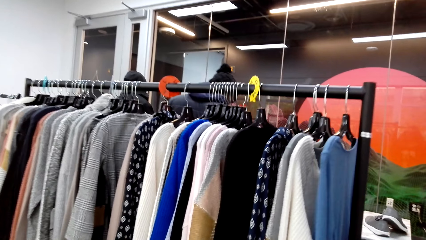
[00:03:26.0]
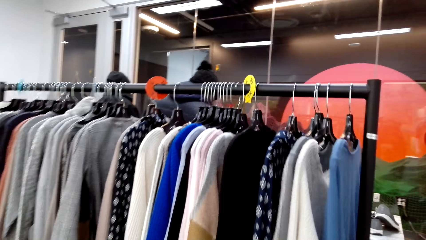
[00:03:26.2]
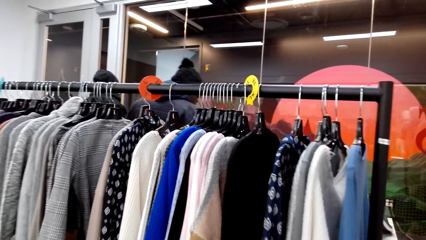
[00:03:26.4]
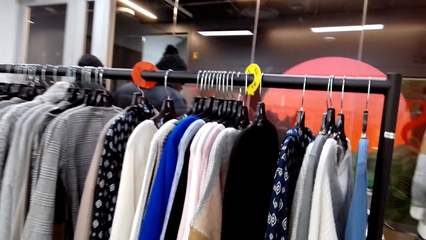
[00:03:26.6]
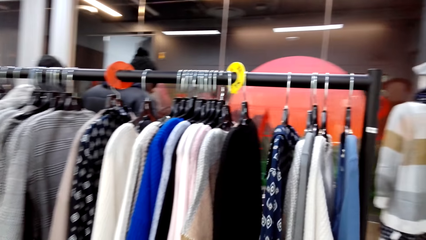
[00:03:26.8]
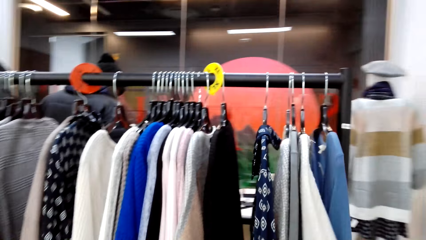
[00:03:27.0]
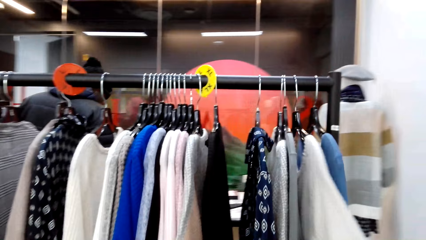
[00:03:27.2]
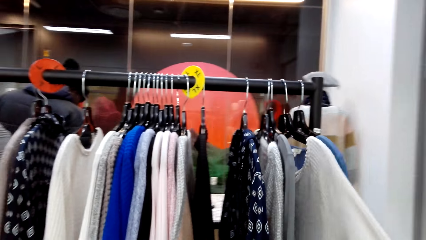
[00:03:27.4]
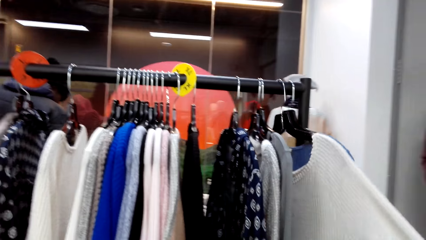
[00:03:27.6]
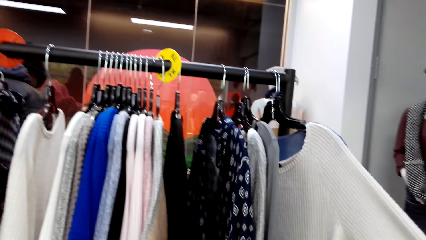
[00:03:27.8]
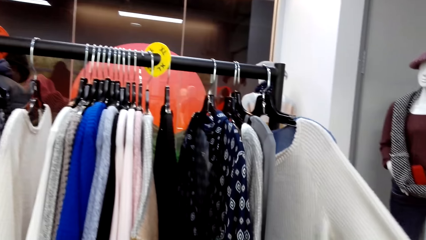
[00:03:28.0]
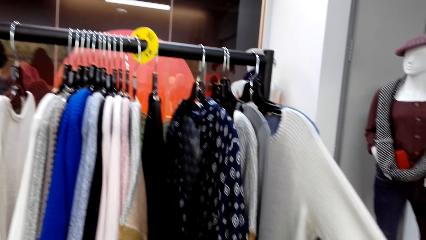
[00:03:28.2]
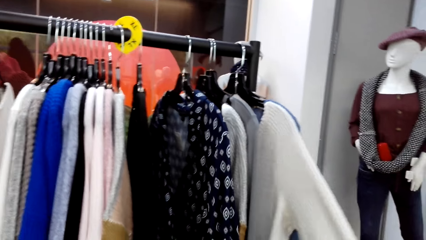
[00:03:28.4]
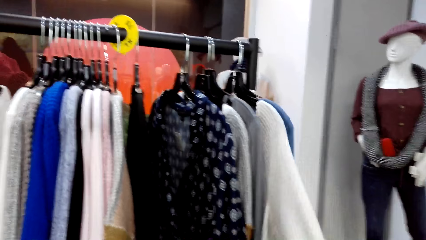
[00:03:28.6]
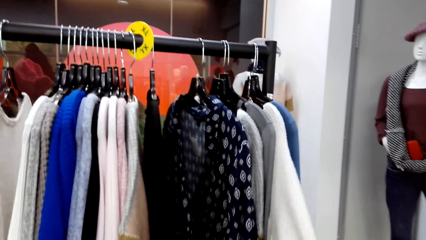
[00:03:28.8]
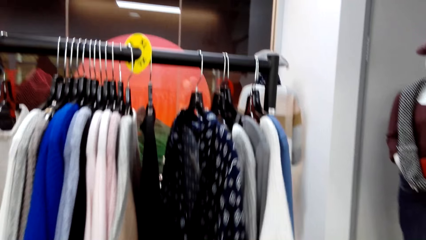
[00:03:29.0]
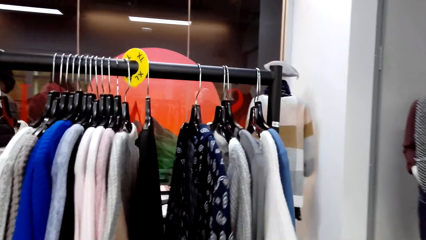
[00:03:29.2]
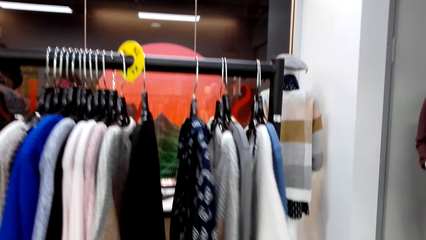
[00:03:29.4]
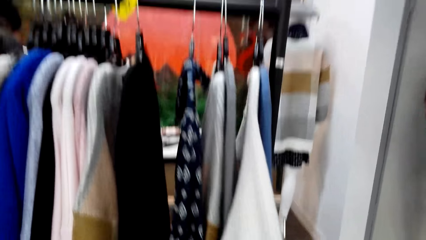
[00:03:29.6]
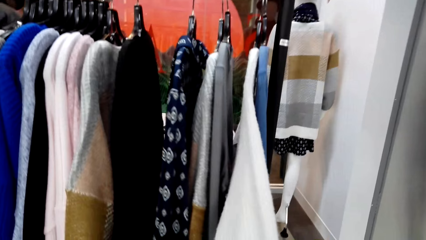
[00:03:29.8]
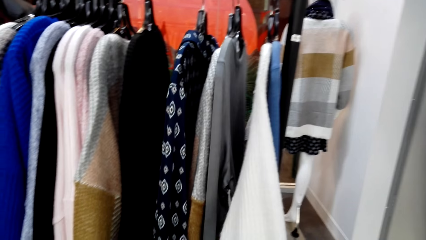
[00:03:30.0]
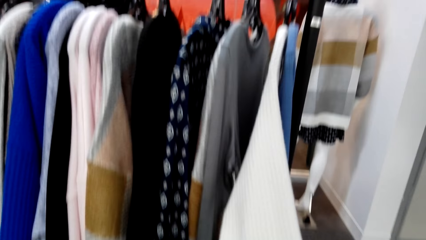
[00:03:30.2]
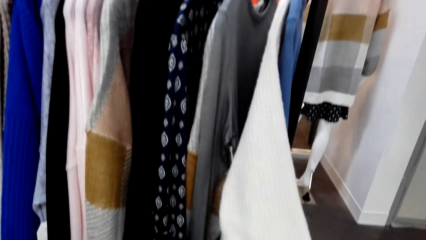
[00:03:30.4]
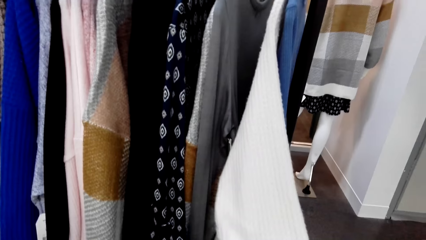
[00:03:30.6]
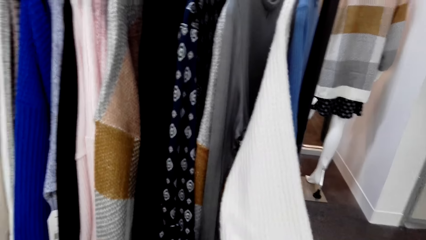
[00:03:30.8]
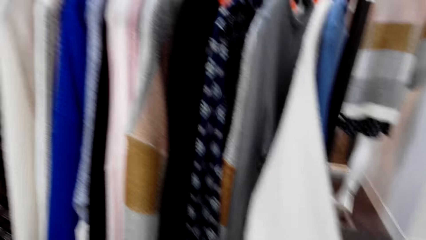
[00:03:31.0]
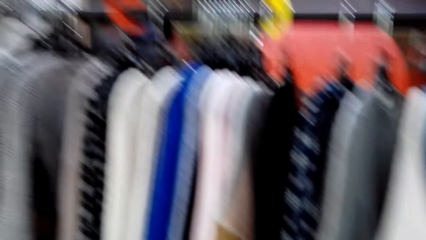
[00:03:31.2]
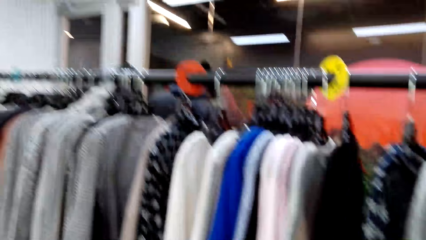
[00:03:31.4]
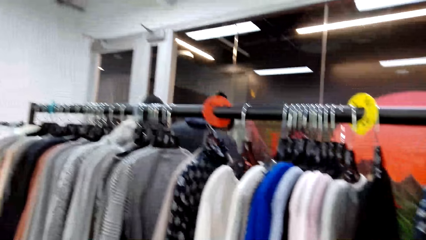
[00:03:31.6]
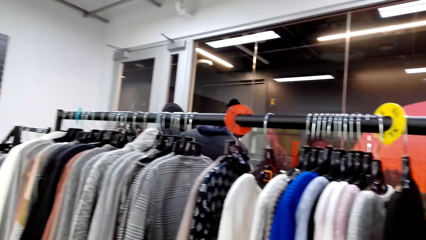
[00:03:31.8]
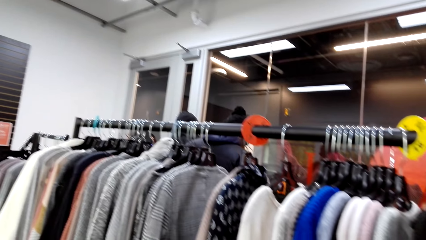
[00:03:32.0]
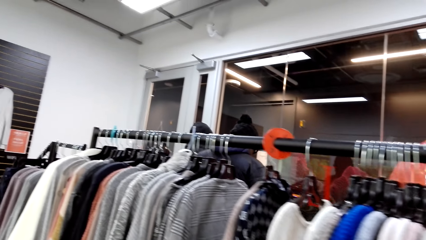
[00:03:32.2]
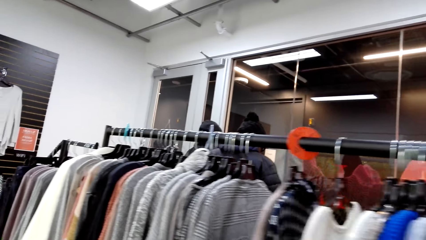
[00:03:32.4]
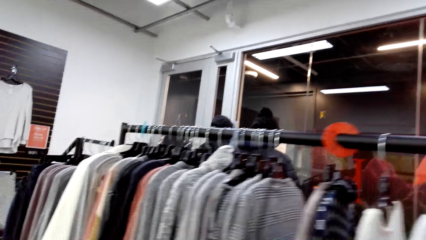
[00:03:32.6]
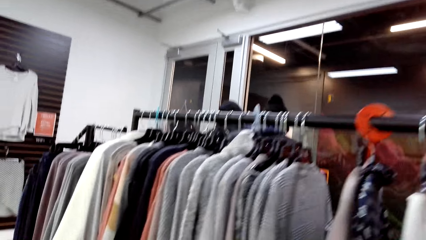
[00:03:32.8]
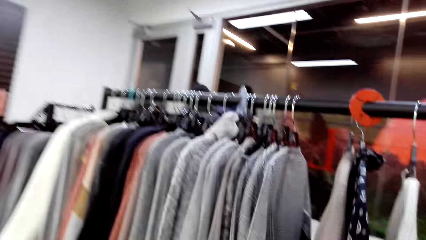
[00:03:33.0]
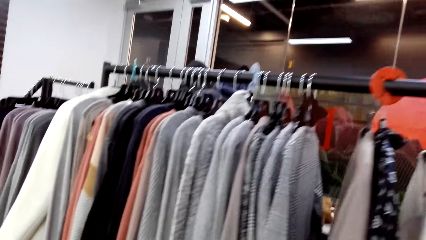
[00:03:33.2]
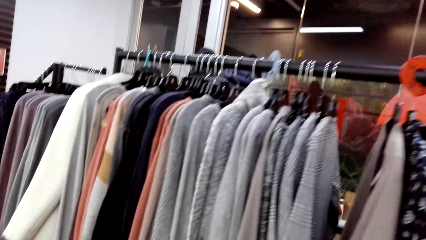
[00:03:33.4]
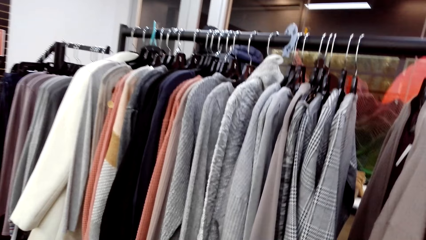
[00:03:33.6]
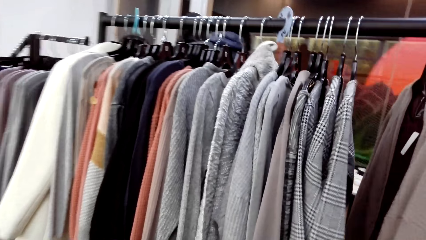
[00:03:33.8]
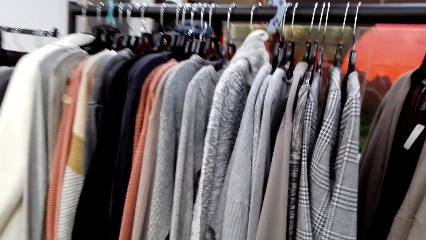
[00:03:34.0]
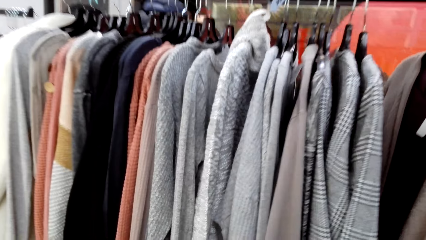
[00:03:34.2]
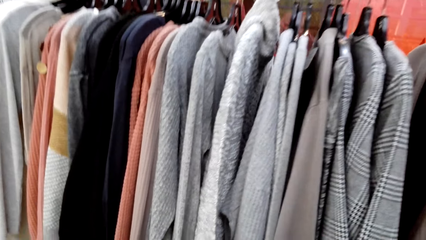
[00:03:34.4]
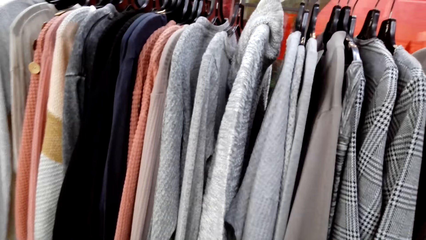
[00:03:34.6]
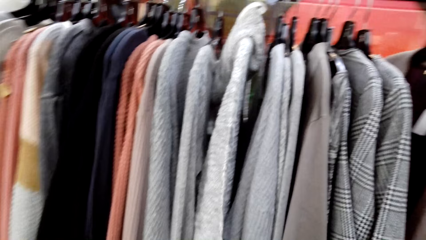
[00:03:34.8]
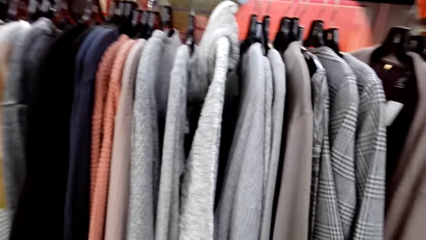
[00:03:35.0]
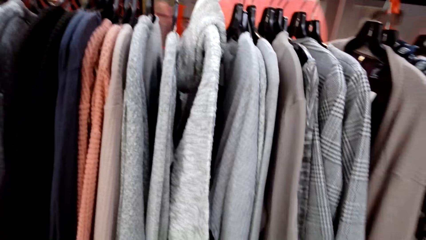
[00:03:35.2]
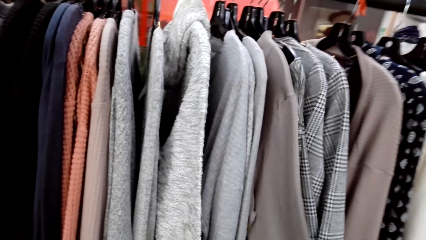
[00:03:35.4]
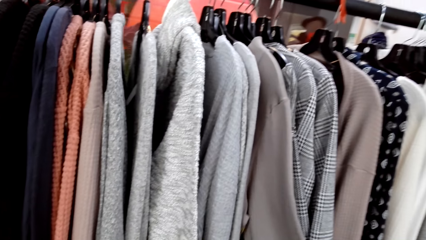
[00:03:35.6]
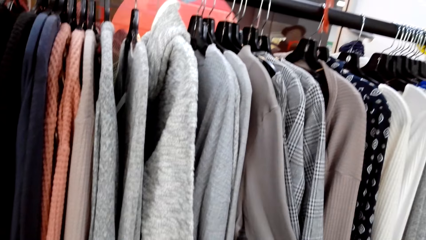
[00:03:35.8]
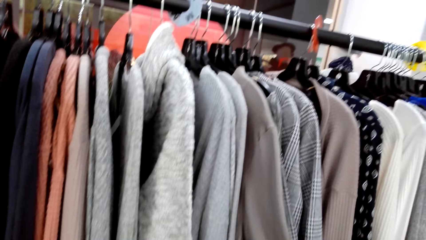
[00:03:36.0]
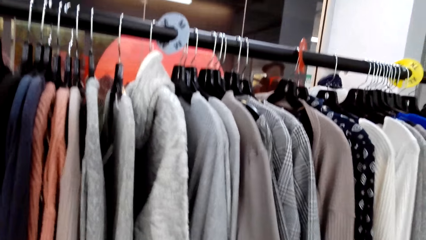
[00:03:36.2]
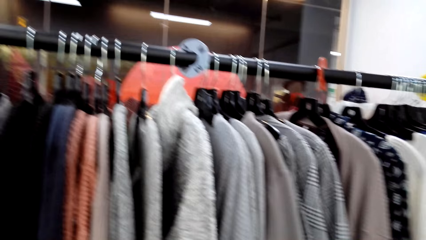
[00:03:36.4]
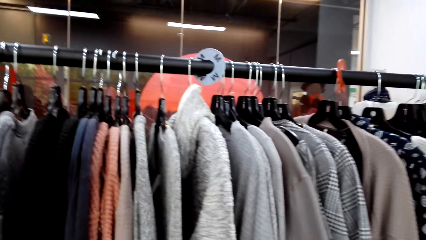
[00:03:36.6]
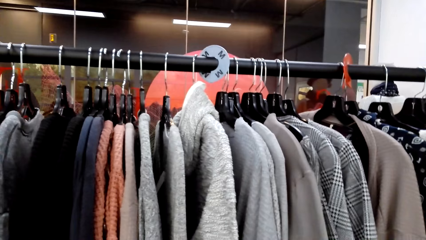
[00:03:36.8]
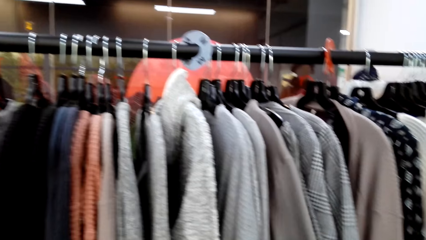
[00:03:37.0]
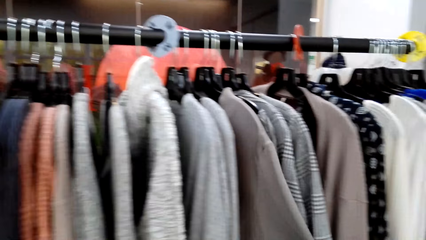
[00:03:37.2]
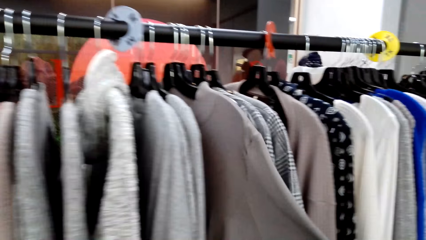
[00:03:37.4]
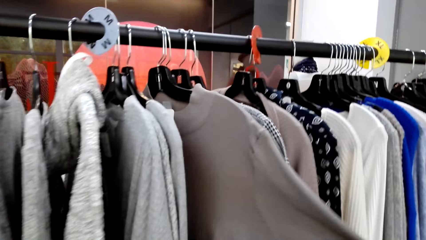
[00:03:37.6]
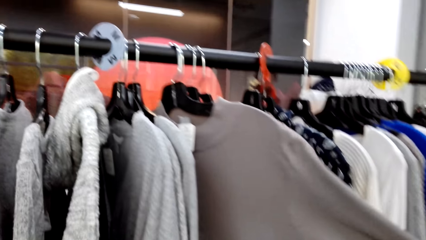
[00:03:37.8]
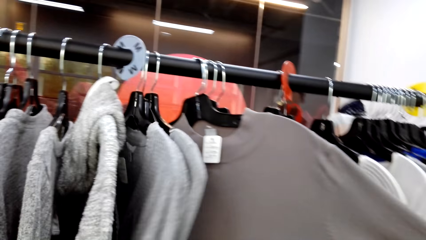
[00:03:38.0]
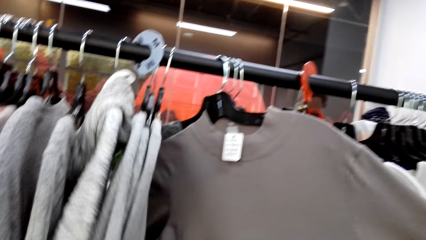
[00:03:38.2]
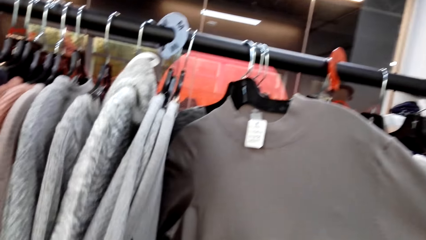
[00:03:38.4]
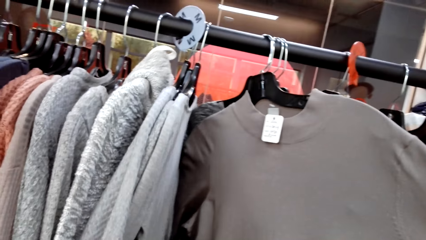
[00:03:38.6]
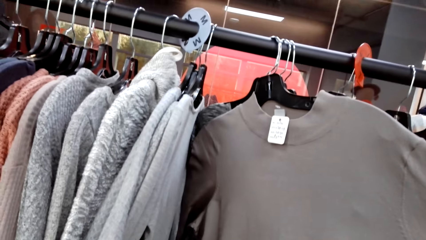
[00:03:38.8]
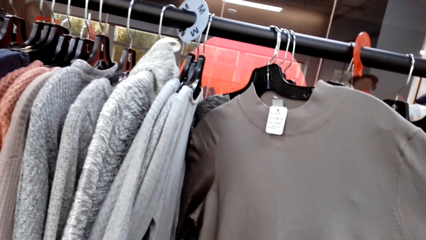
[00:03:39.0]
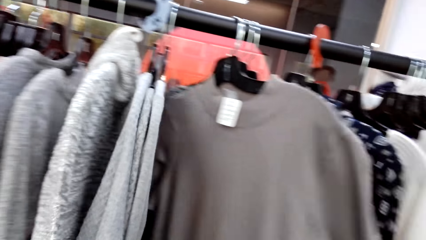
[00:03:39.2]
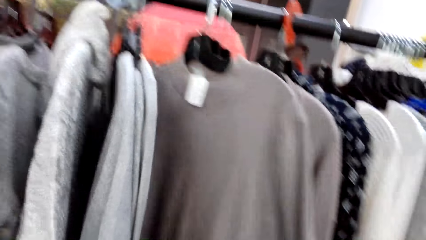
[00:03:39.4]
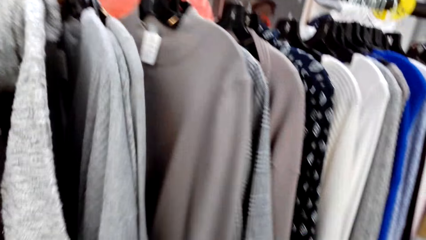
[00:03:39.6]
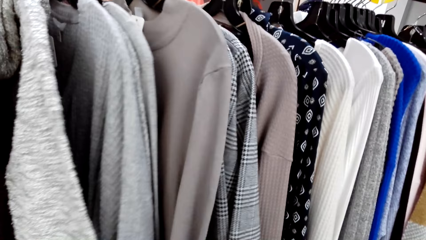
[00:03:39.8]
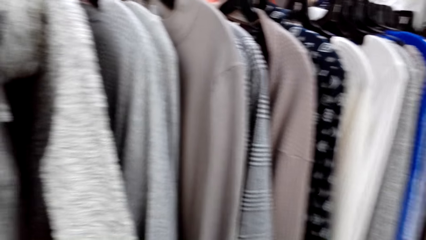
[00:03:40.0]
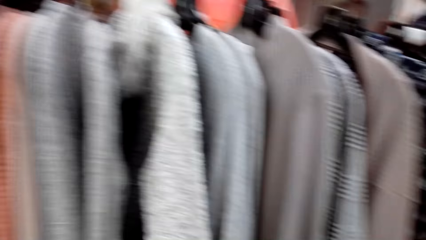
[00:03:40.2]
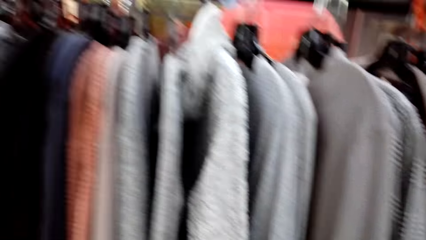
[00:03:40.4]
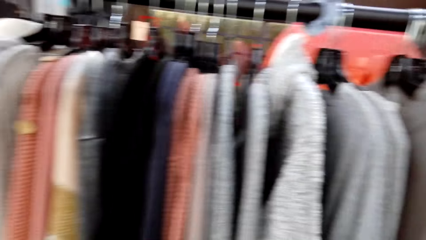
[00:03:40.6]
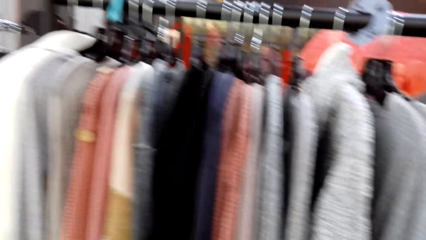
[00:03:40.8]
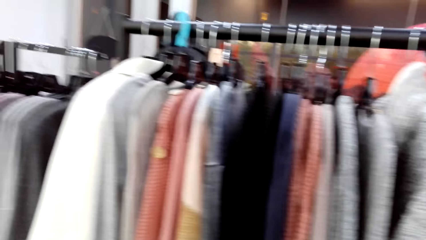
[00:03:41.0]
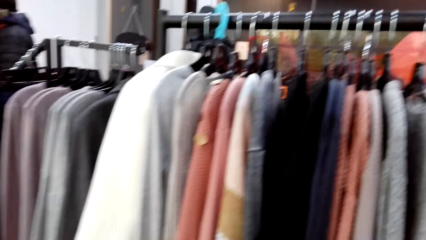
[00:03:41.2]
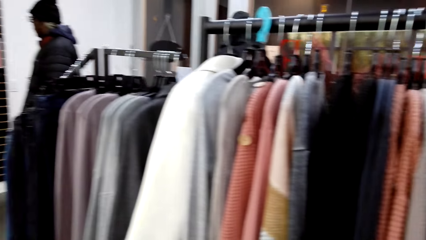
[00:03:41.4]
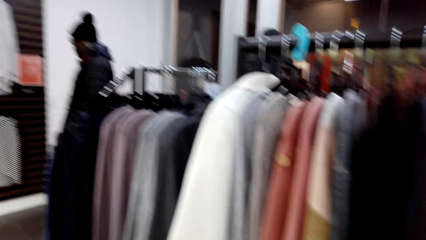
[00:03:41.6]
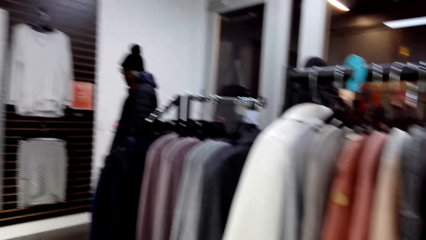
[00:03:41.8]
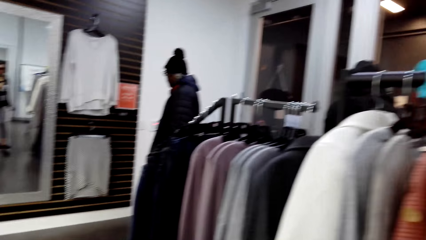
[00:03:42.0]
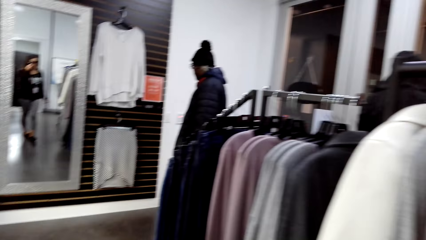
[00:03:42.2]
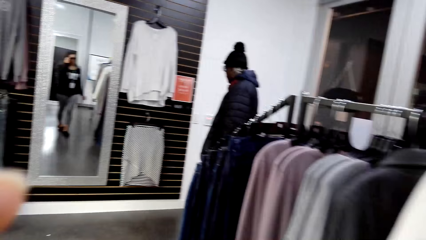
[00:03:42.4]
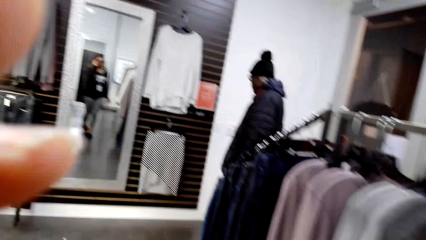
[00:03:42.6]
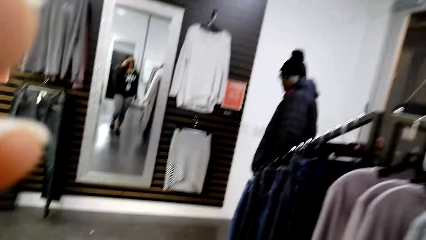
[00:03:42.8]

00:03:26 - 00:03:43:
The camera wearer looks around a hanging line. They inspect a sweater on the hanging line. They look around the hanging line. They inspect the sweater on the hanging line. They look around the hanging line.
